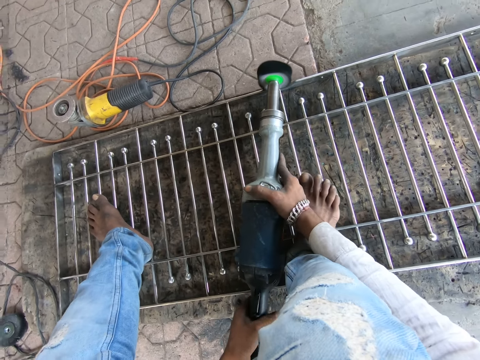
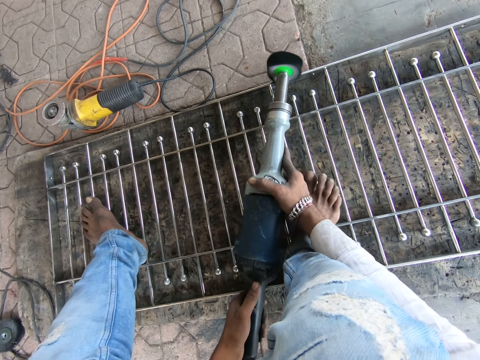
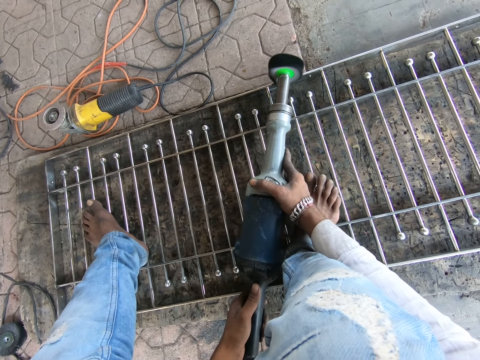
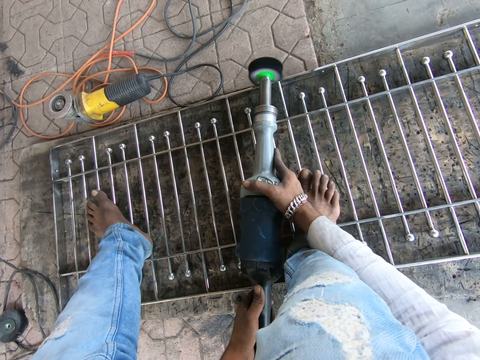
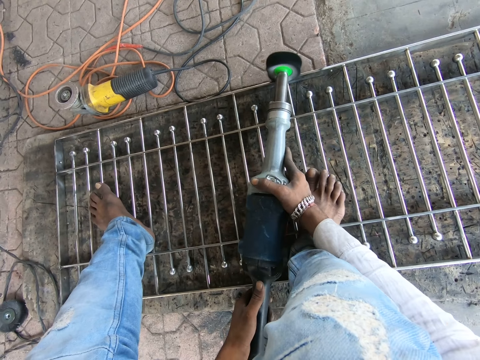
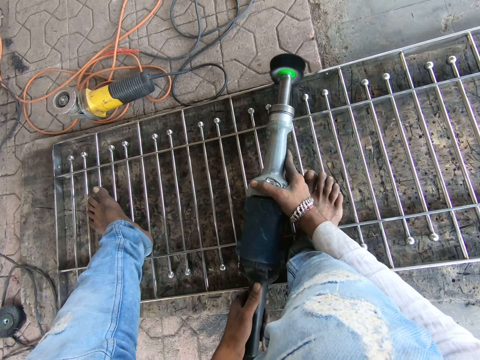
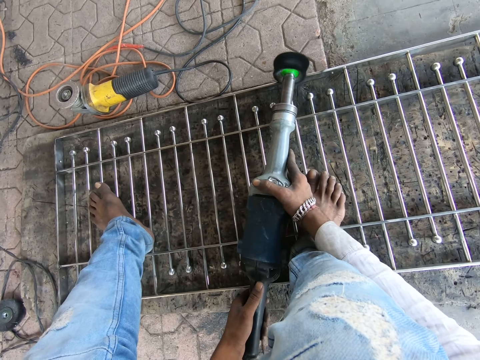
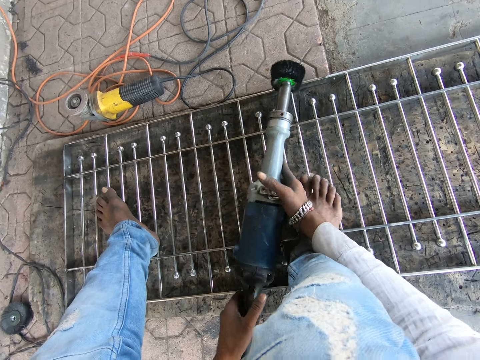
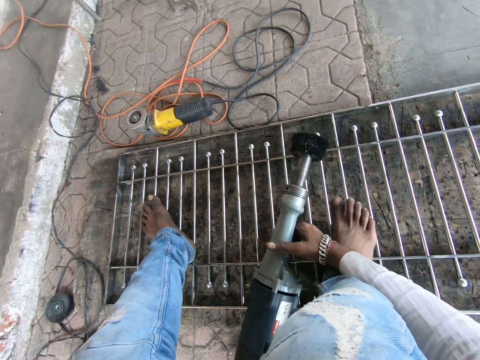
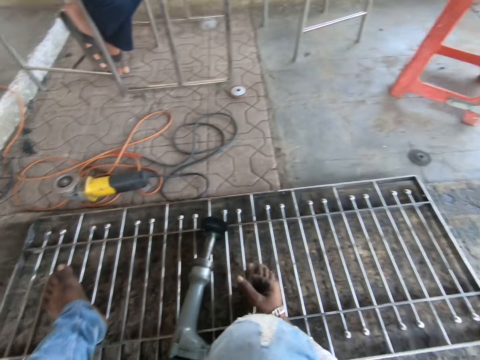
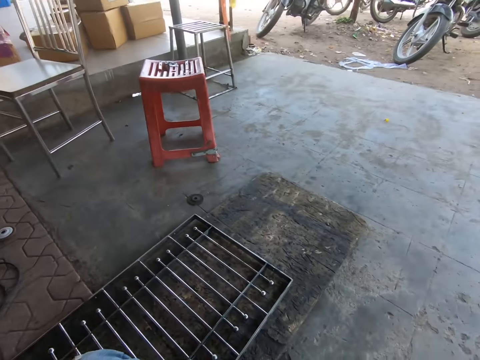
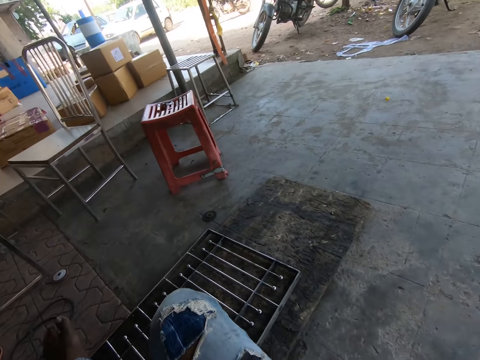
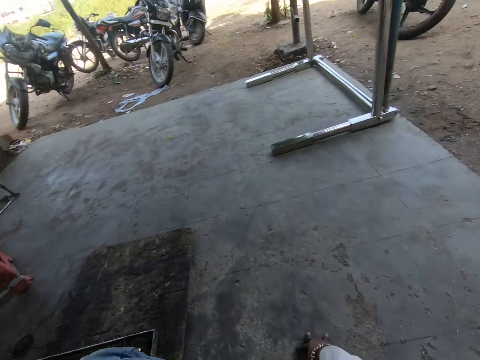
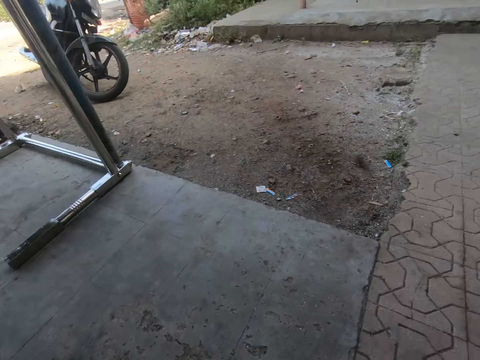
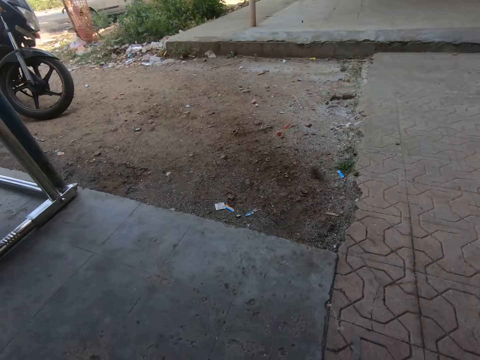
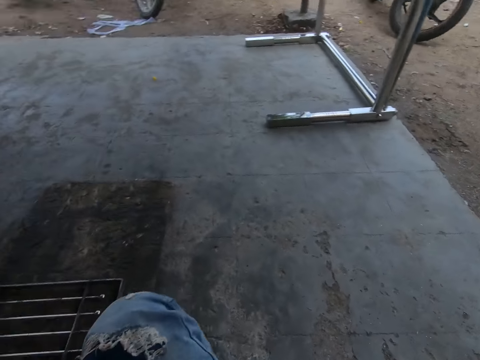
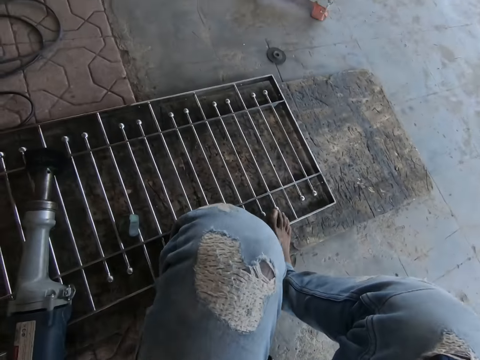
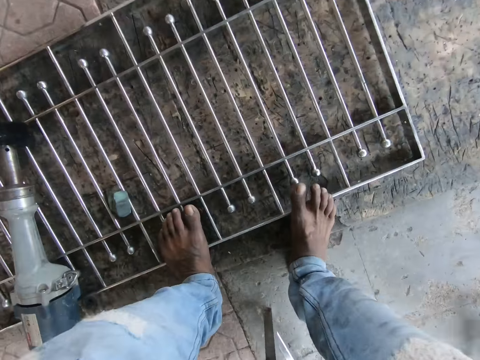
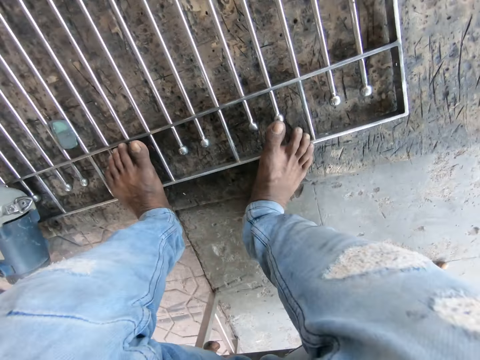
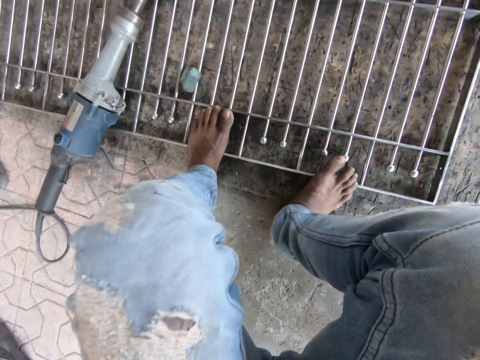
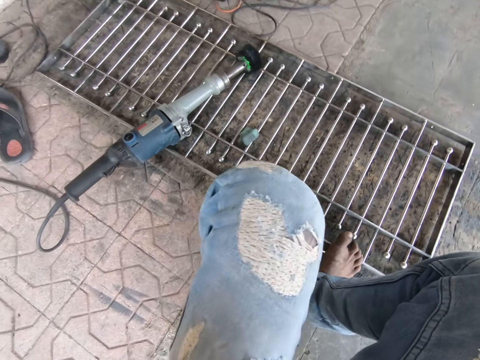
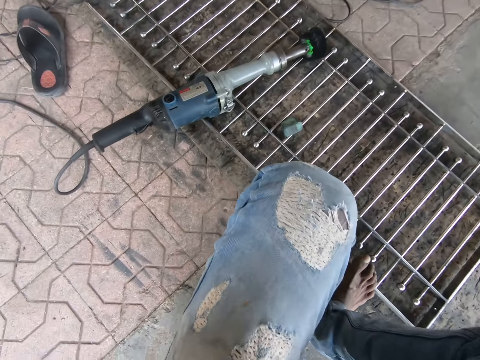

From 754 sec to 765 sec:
The camera wearer switches off the metal polisher or polishing machine with his left hand. He drops the metal polisher in his hands on the metal on the ground. He looks around, turns around. He spits on the ground. He adjusts the stool on the ground with his hands.

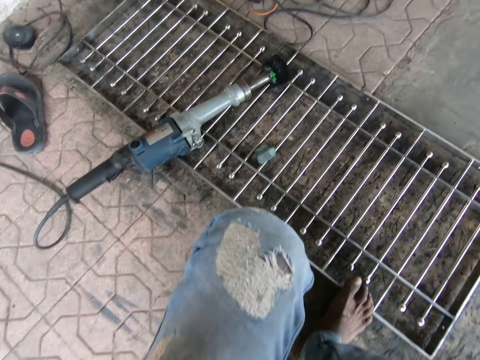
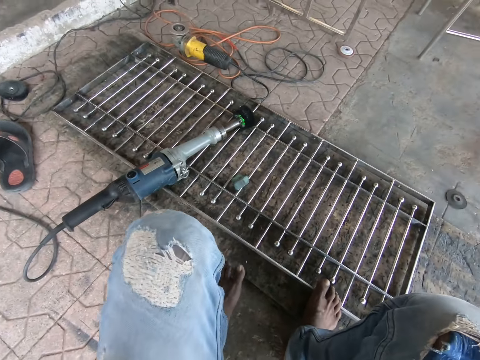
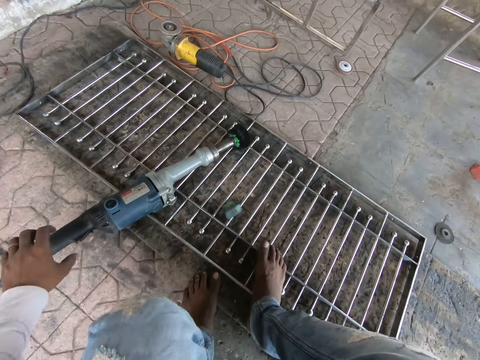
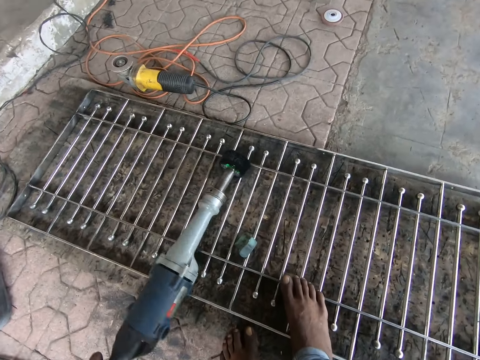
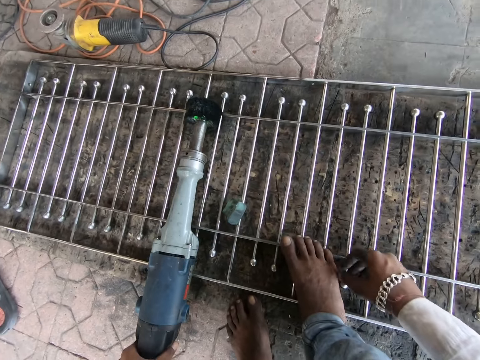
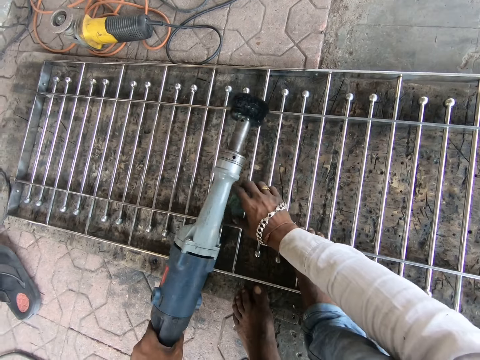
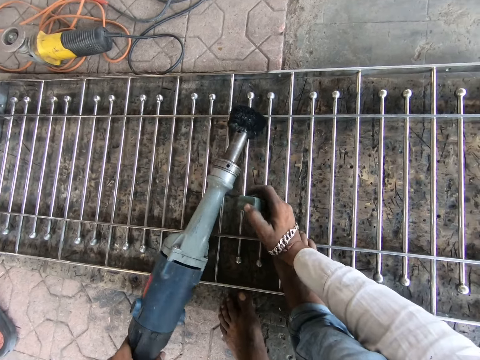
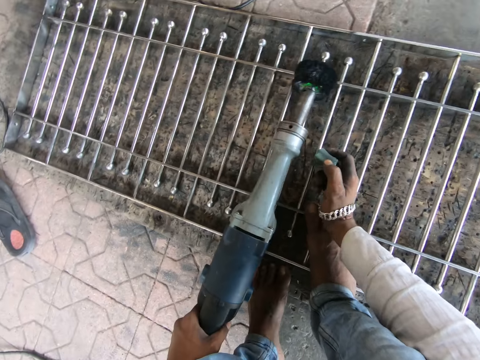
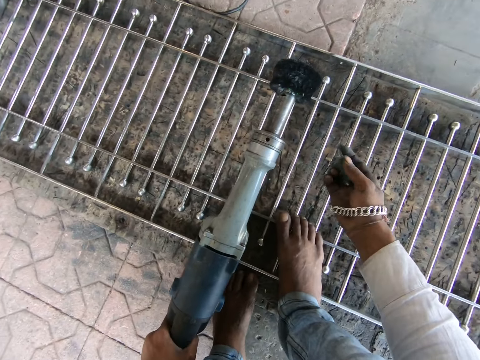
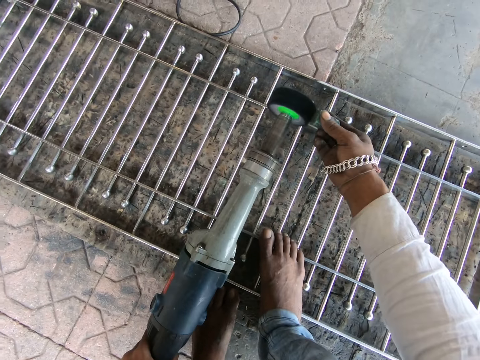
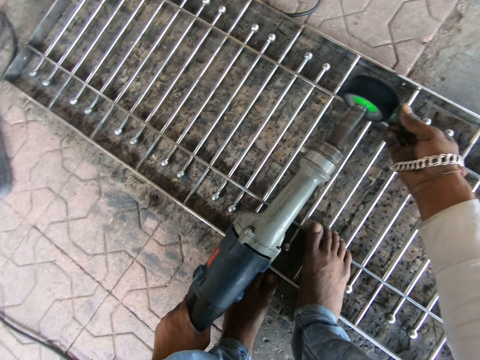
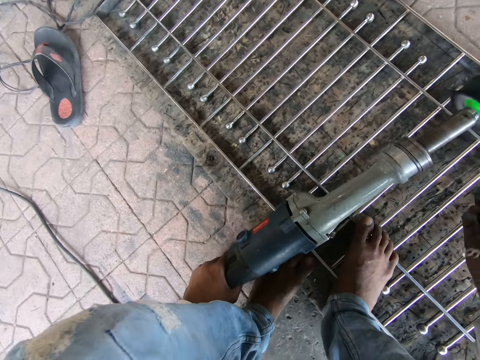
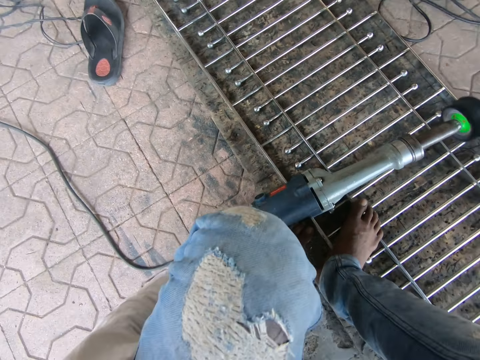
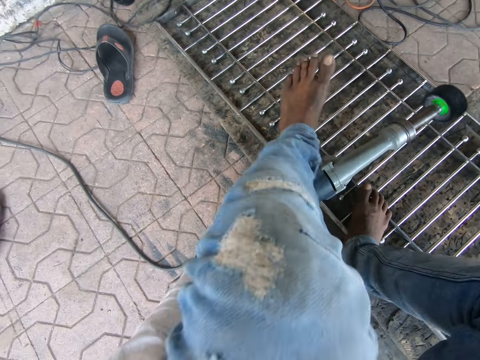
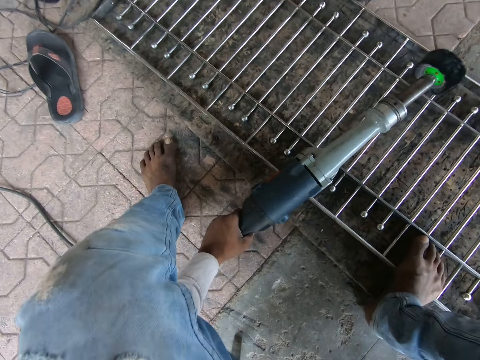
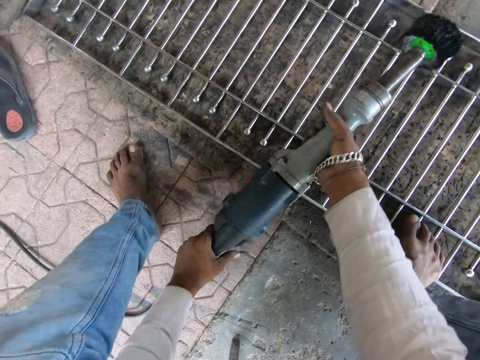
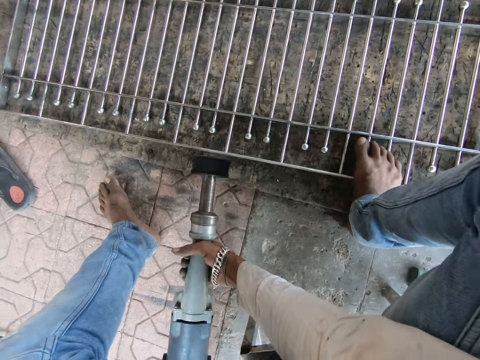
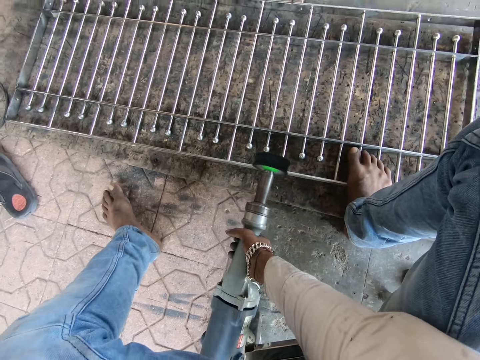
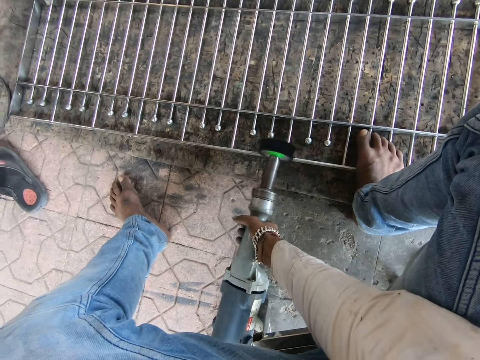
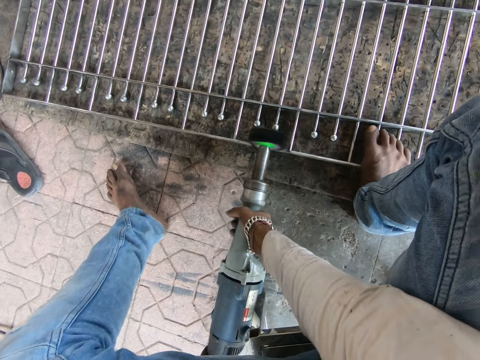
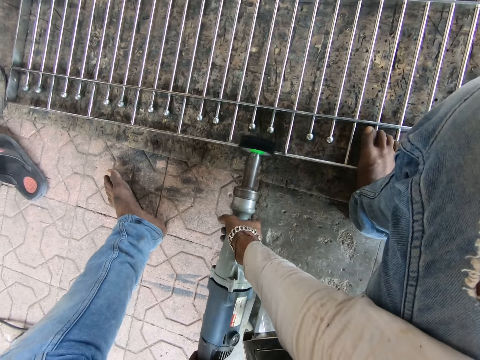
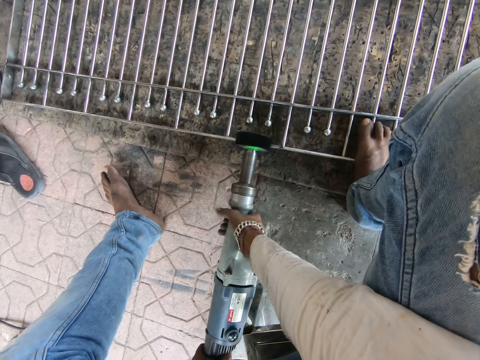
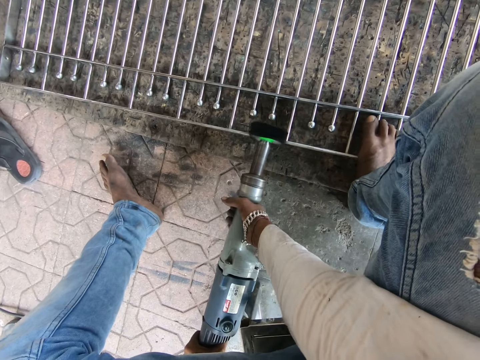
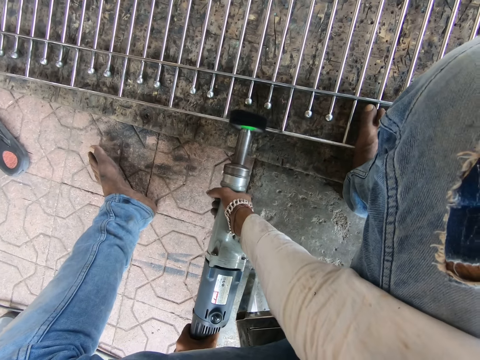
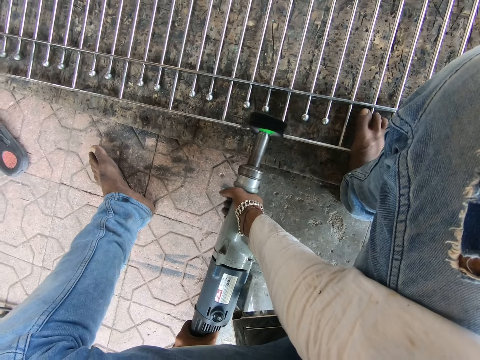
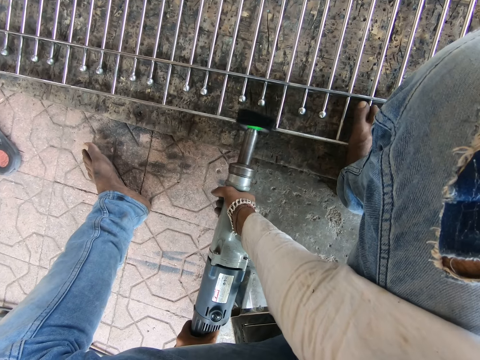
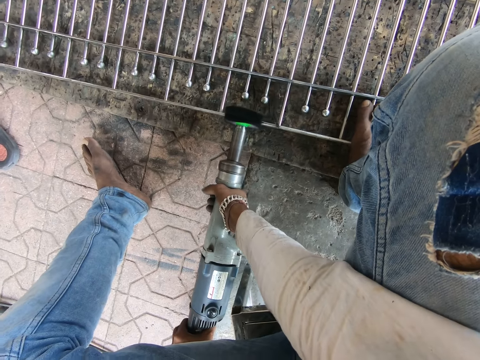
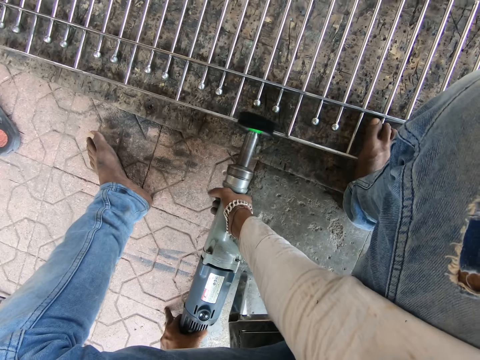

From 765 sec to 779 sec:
The camera wearer looks around. He pulls the metal polisher or polishing machine on the metal on the ground with his left hand. He picks up the polishing machine. He lifts the wax from the metal on the ground with his right hand. He adjusts the metal polisher on the metal on the ground with his left hand. He applies the wax in his right hand on the metal polisher on the metal on the ground. He grinds the item. He lifts the metal polisher on the metal on the ground with his hands. He polishes the metal on the ground with the metal polisher in his hands.

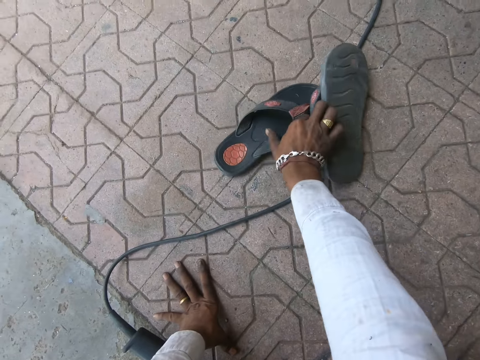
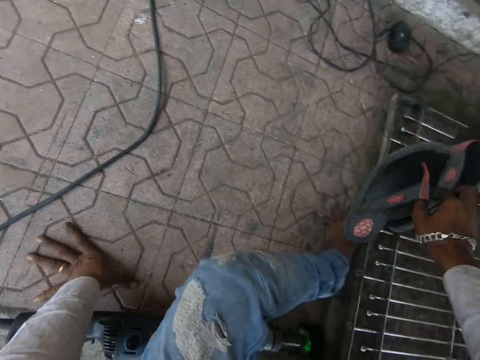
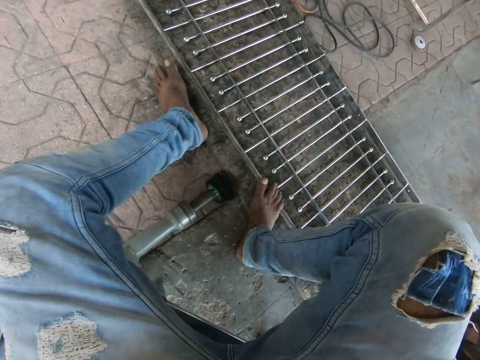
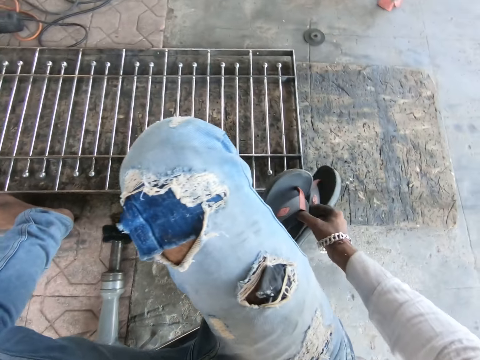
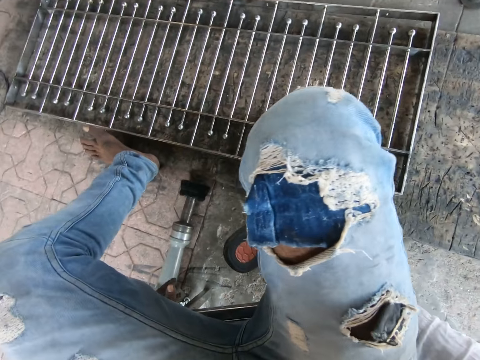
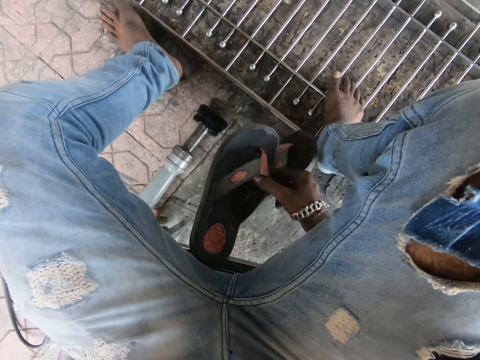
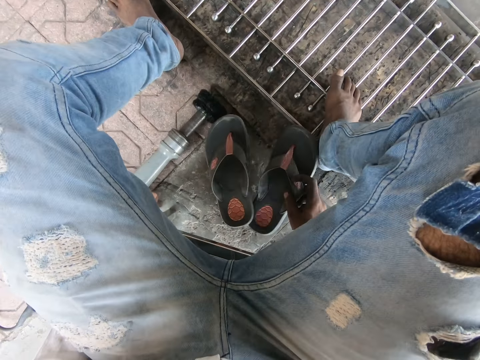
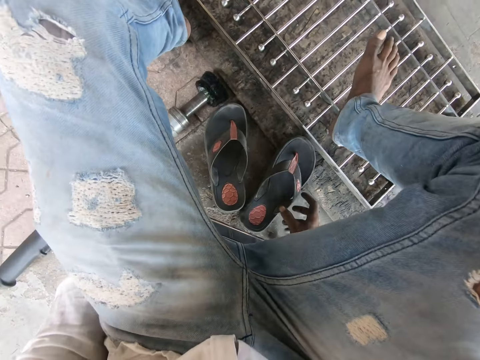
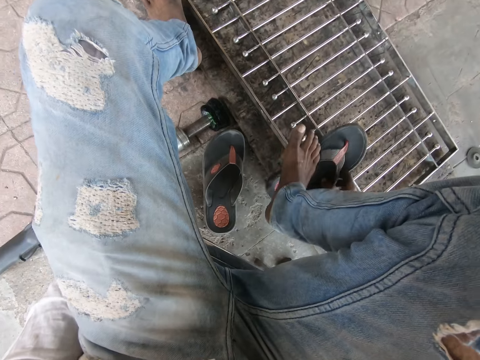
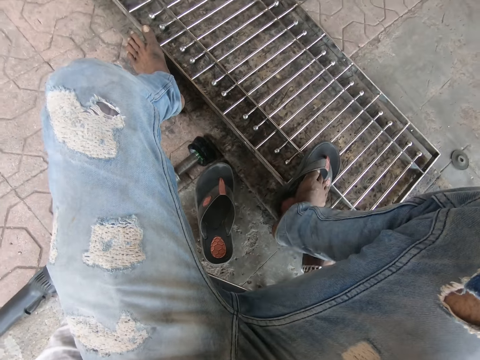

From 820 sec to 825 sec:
The camera wearer grabs a left slipper on the ground with his right hand. He turns around. He drops the slippers in his right hand on the ground. He lifts the right slipper from the ground with his right hand. He drops the right slipper in his right hand on the metal on the ground. He puts on the right slipper on the metal on the ground.
